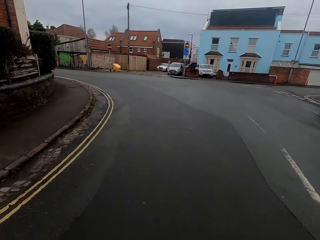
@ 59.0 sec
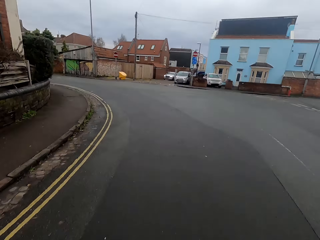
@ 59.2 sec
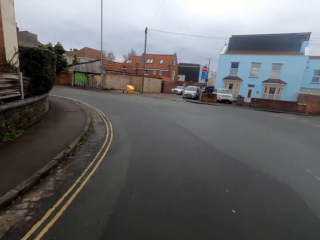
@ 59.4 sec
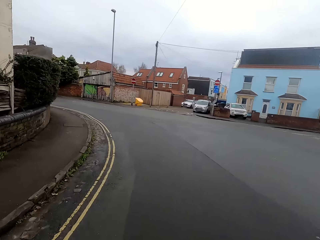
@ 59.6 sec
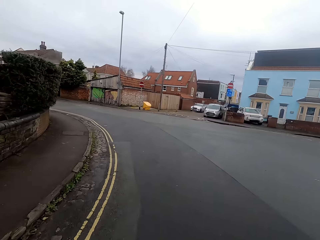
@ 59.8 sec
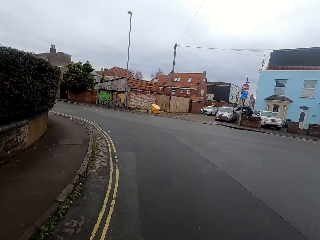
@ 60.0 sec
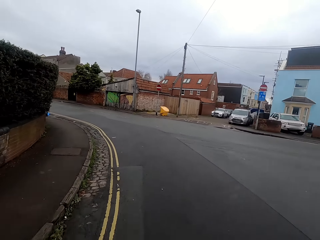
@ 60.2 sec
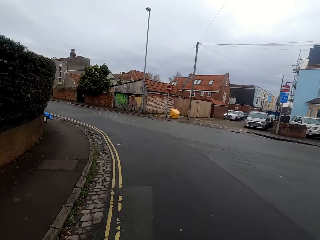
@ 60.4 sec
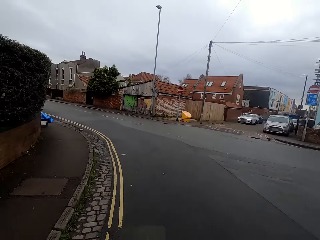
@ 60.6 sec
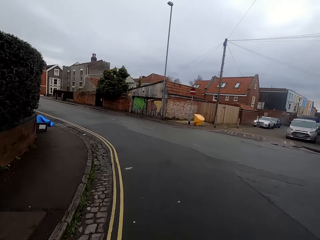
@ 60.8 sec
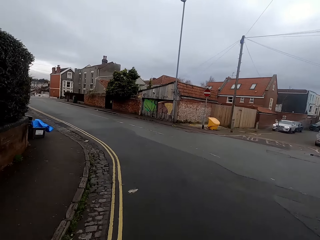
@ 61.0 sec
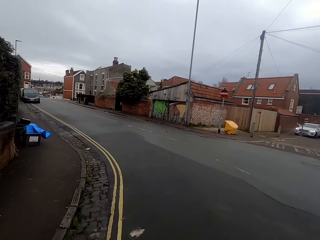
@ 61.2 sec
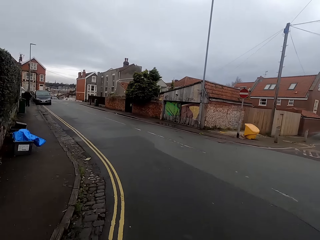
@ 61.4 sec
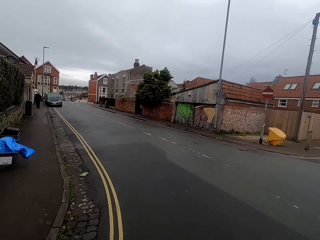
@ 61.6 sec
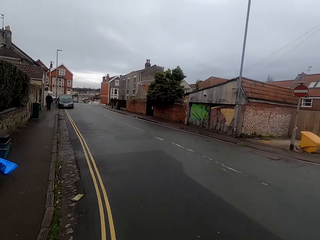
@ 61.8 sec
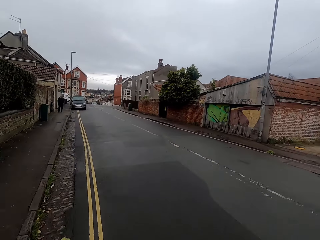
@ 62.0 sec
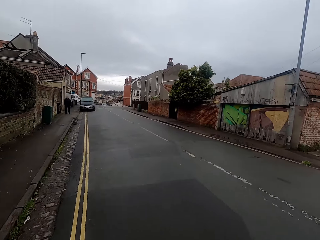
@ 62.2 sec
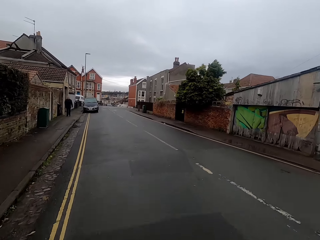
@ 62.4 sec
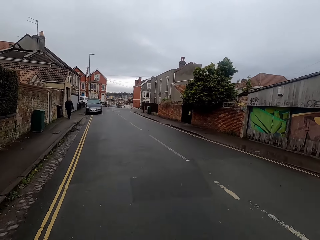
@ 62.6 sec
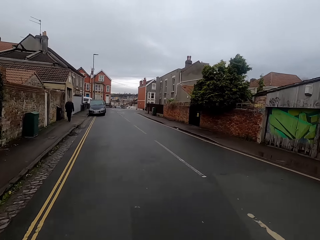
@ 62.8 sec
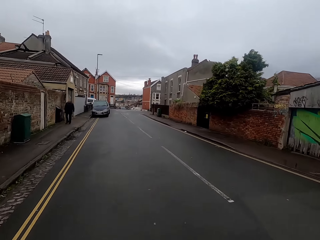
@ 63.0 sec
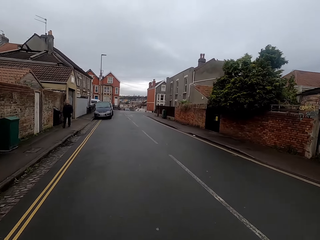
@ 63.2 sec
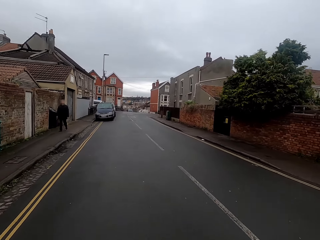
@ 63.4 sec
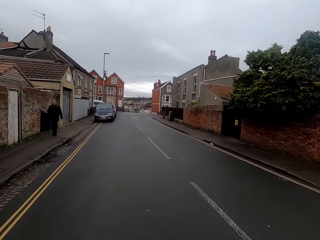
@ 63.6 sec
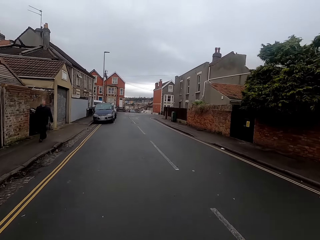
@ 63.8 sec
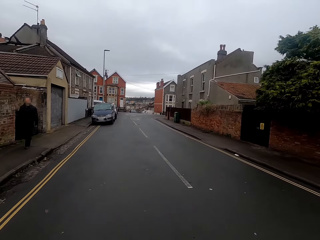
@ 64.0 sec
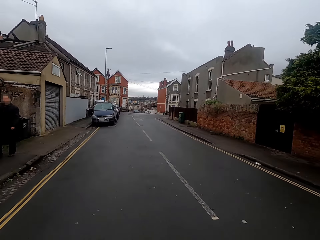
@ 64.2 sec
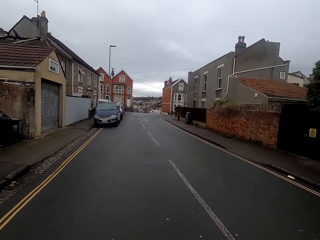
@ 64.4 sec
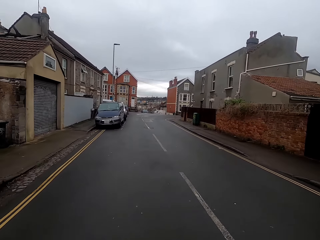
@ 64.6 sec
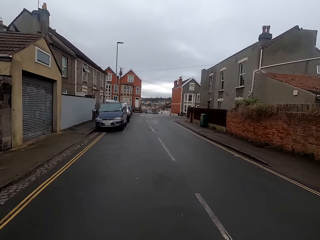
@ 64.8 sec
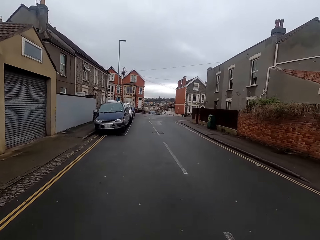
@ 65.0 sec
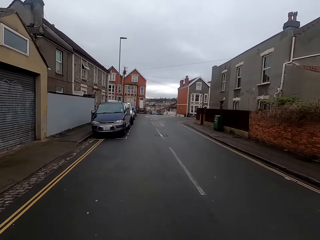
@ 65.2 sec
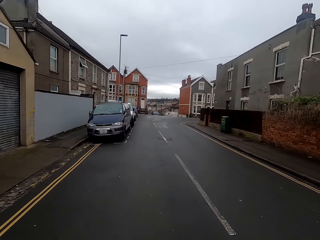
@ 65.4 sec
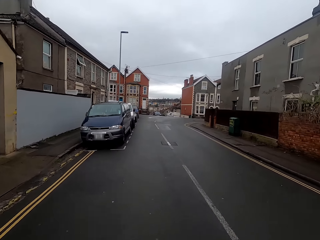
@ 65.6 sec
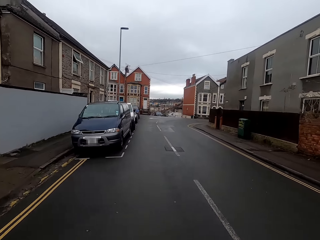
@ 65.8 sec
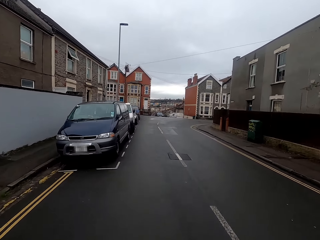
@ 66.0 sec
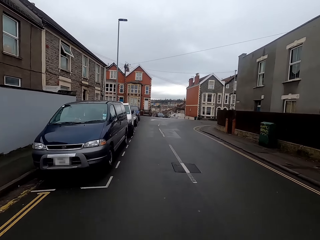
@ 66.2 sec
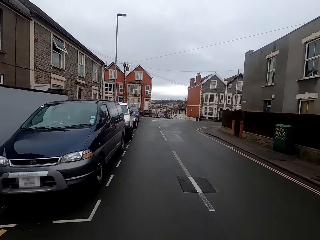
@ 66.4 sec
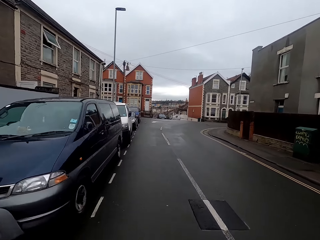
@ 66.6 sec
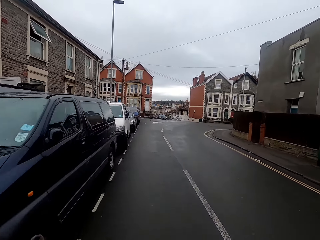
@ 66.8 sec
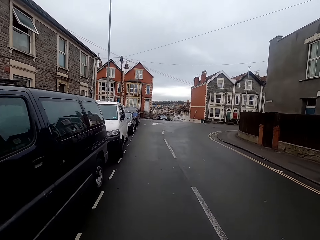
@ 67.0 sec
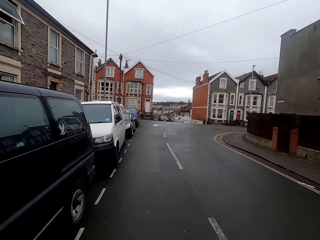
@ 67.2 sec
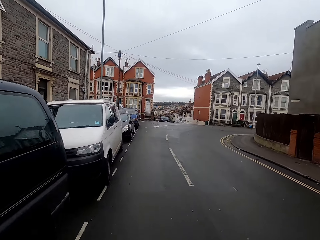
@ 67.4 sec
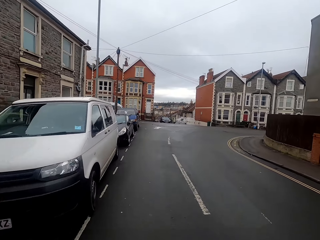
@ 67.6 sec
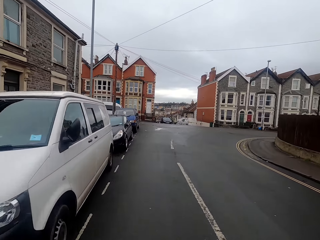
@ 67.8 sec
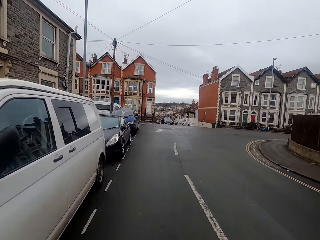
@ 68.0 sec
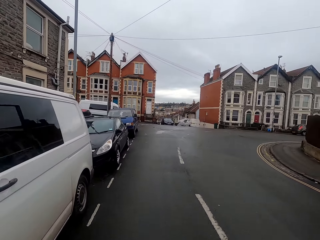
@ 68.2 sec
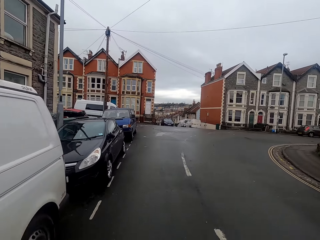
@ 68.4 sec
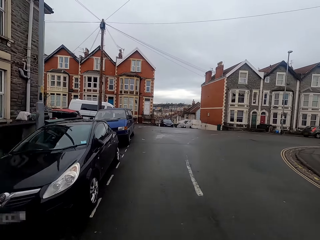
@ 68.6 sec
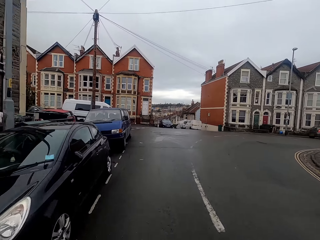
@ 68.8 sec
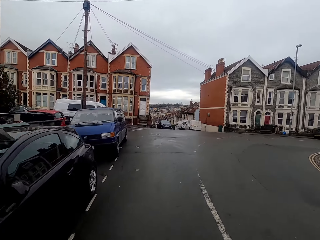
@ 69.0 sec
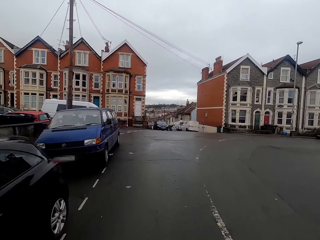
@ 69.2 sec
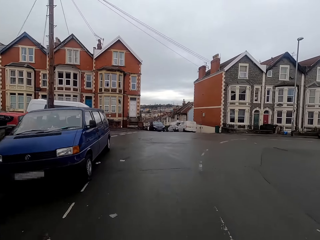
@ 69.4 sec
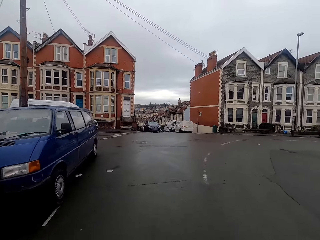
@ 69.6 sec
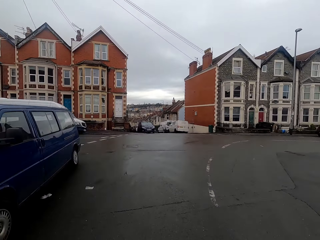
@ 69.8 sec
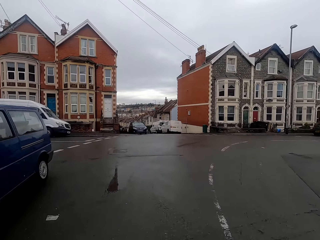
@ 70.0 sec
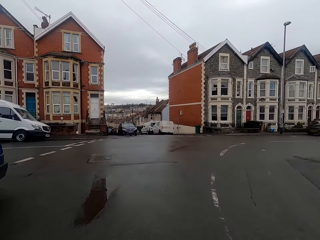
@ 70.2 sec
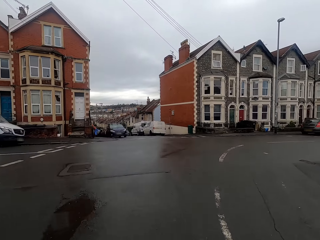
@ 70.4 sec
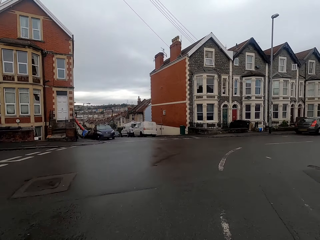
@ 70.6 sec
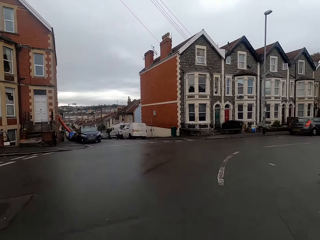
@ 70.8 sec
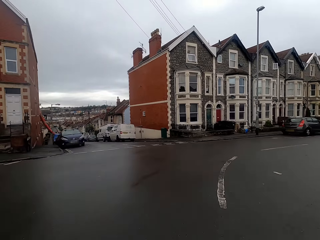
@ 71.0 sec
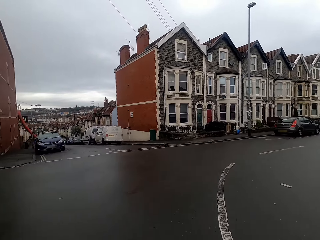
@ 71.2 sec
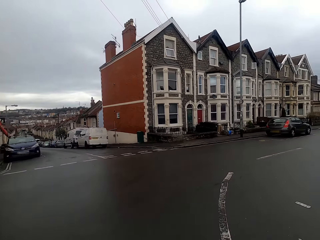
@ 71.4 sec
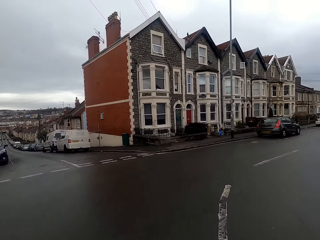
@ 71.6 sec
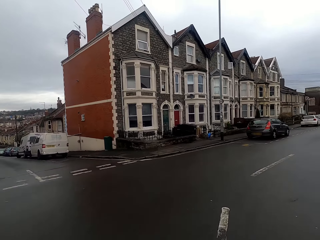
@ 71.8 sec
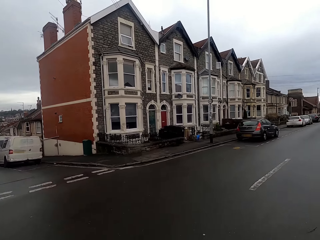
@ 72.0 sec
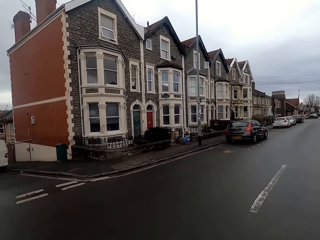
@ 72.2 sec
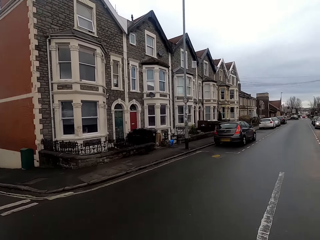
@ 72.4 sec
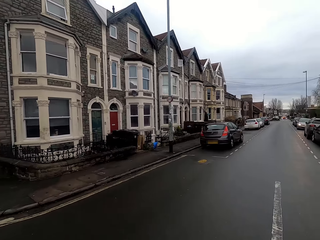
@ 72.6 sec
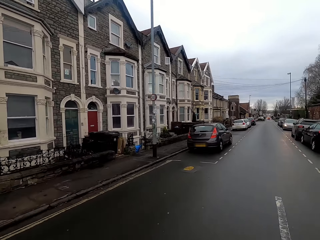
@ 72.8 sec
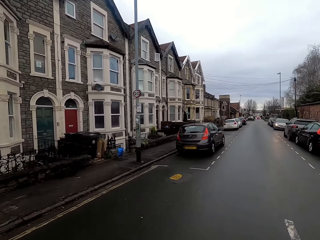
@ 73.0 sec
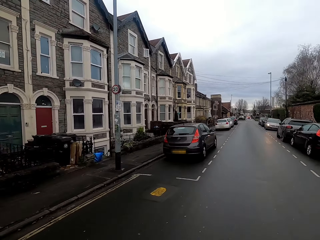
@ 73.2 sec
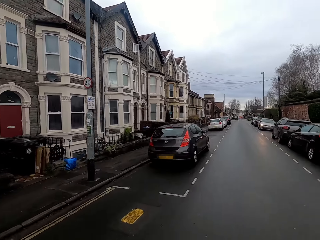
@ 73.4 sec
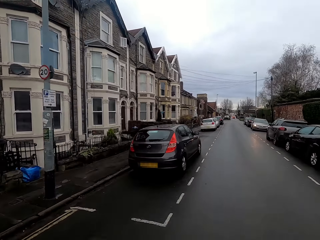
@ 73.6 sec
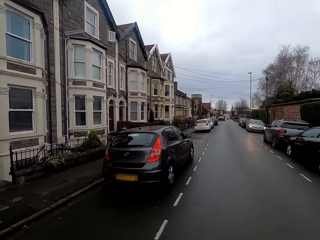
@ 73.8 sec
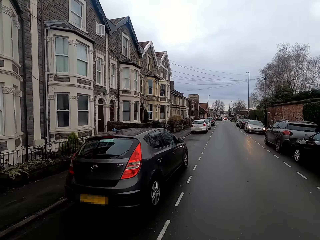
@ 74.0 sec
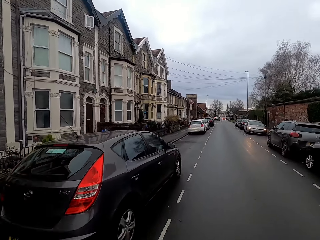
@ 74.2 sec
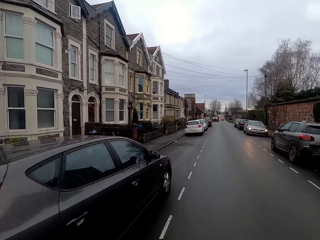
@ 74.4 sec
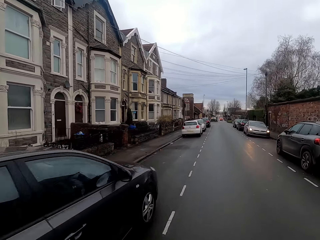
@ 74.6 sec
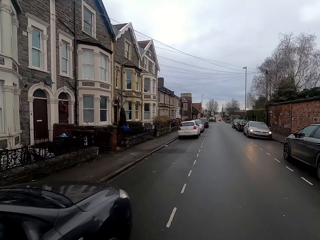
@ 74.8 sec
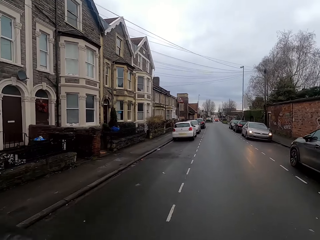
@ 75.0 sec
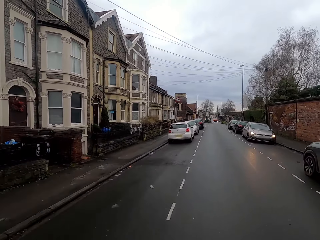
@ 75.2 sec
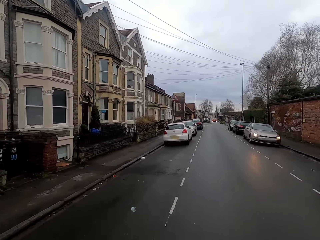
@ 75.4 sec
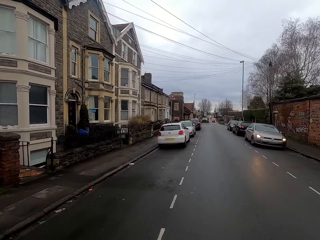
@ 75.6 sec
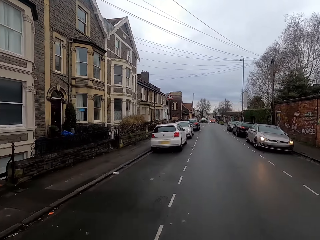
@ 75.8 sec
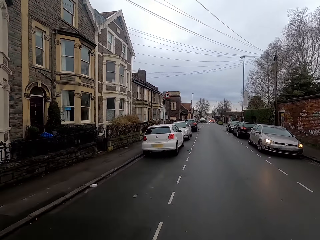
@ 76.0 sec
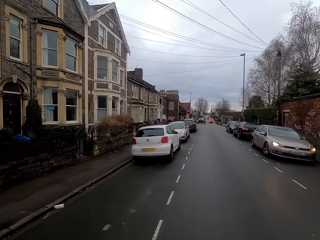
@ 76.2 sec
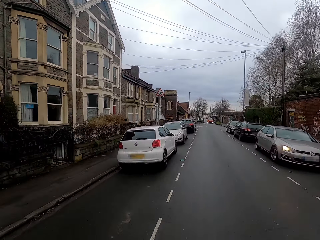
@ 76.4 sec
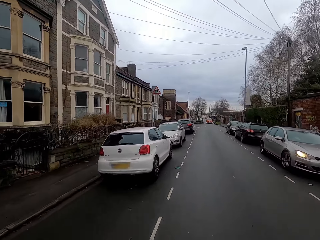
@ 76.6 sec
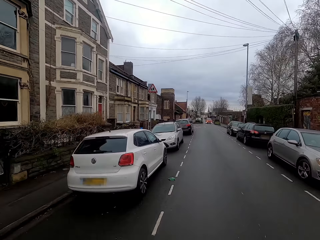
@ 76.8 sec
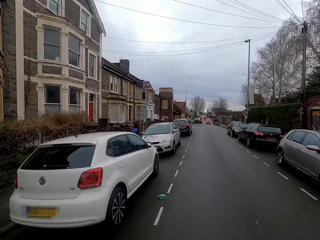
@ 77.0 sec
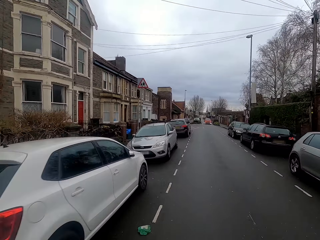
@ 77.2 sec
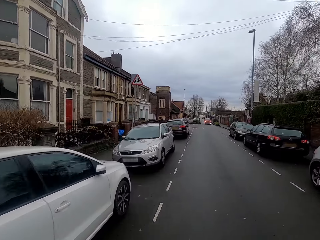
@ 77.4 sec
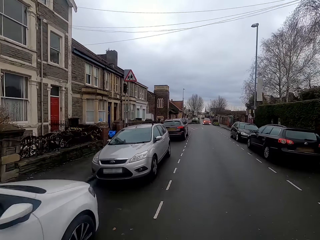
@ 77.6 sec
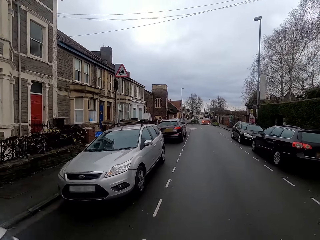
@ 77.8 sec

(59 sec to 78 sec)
The camera wearer makes a left turn. They turn right on the bike on the road.
